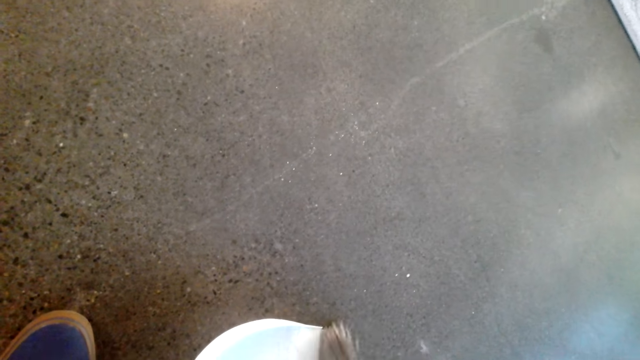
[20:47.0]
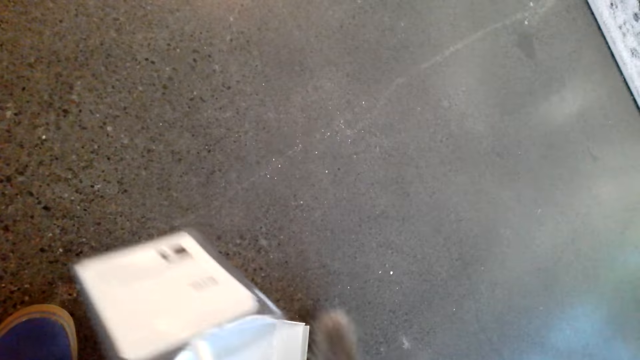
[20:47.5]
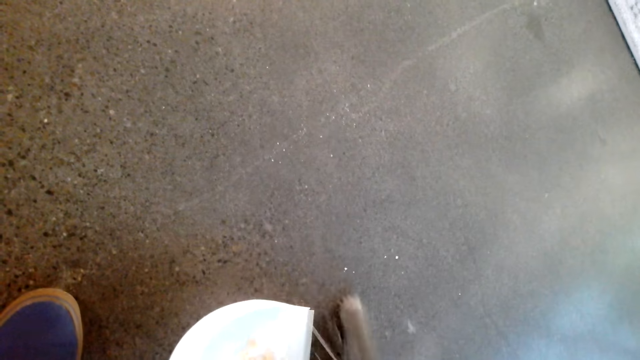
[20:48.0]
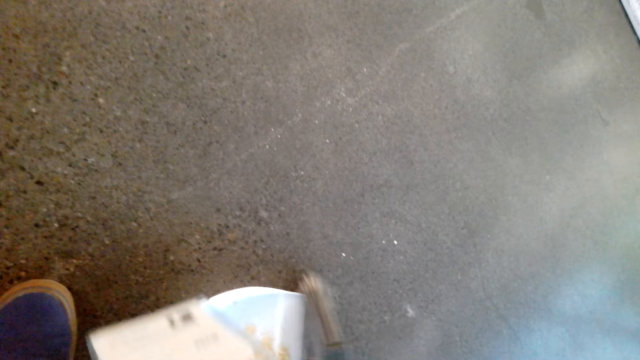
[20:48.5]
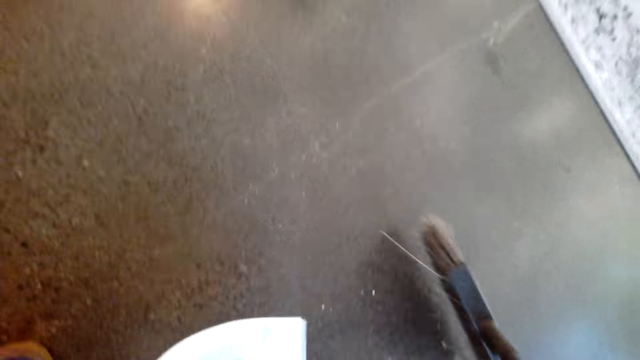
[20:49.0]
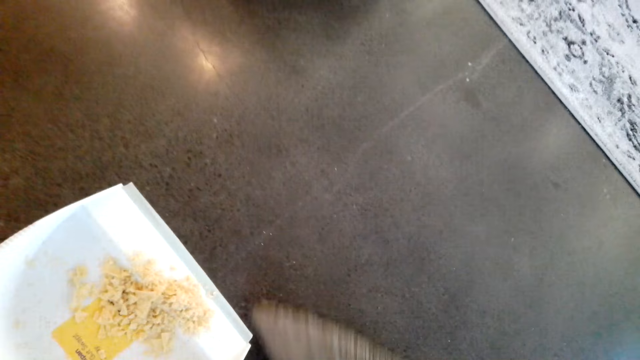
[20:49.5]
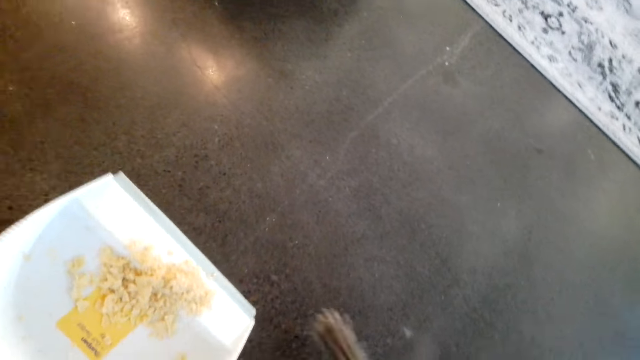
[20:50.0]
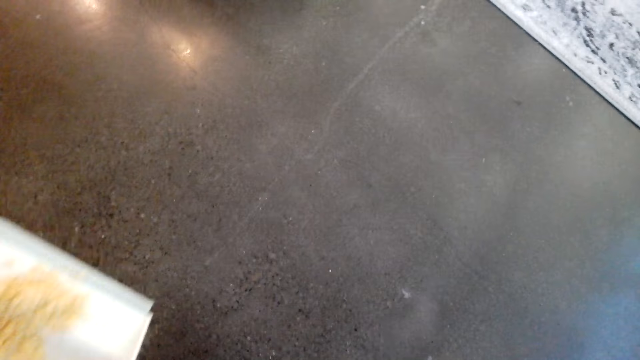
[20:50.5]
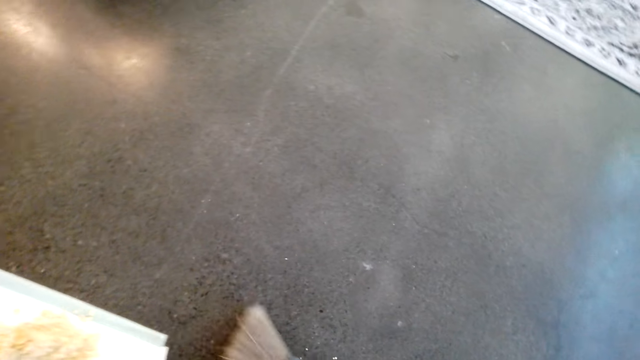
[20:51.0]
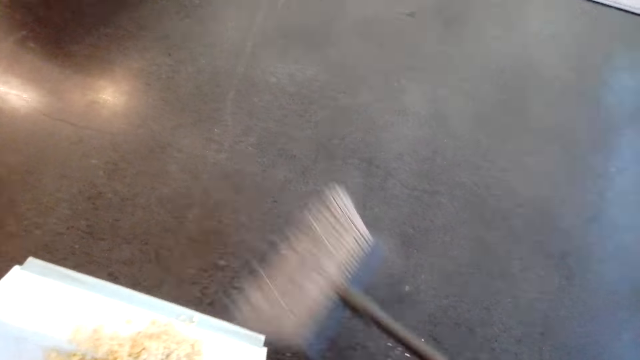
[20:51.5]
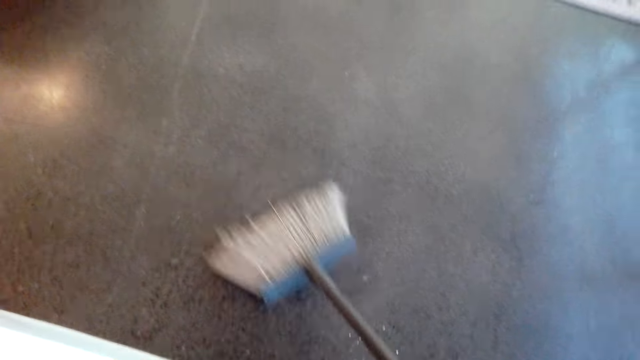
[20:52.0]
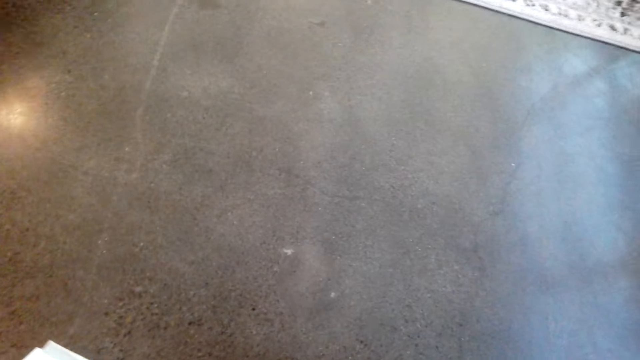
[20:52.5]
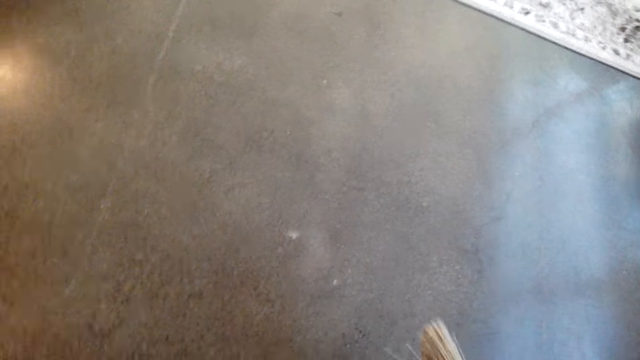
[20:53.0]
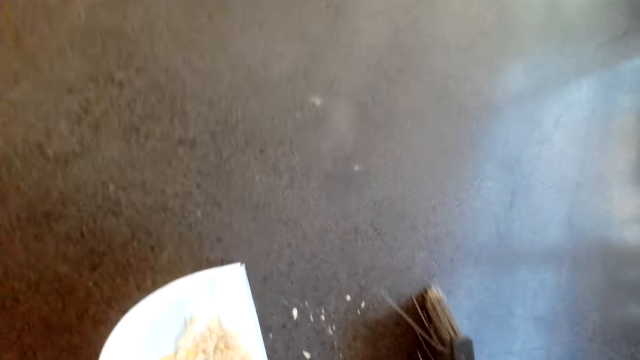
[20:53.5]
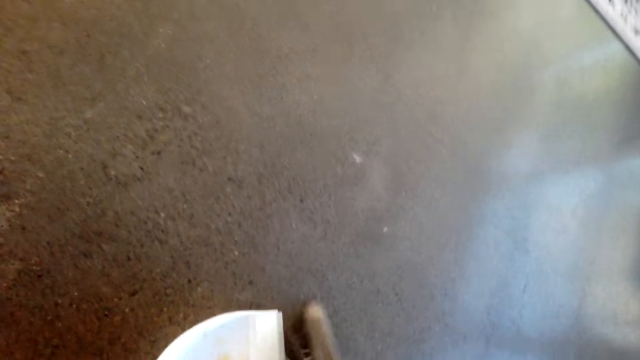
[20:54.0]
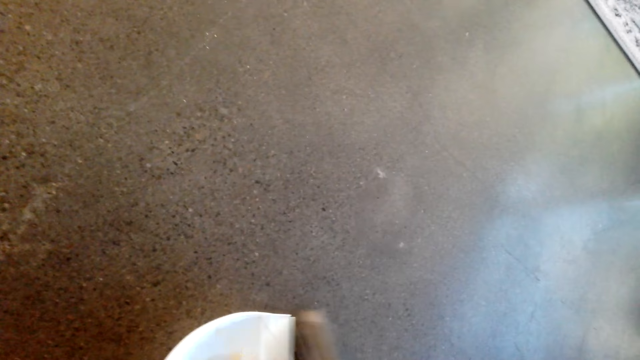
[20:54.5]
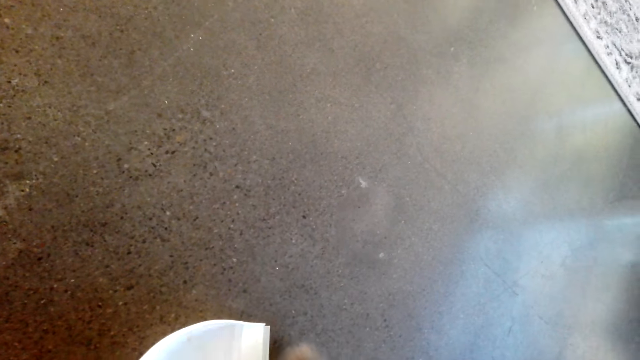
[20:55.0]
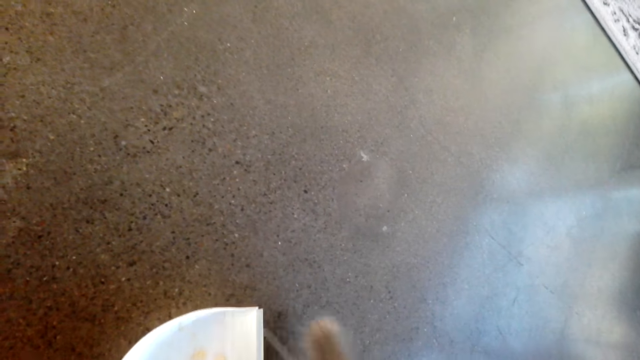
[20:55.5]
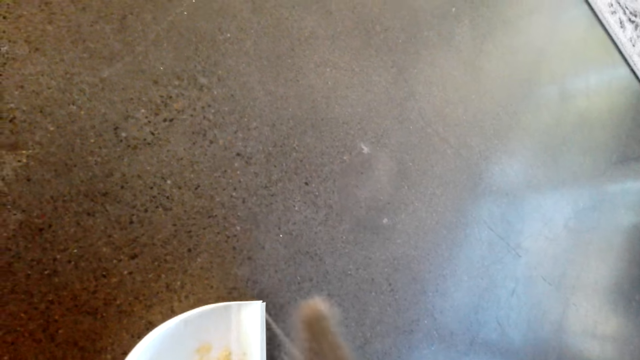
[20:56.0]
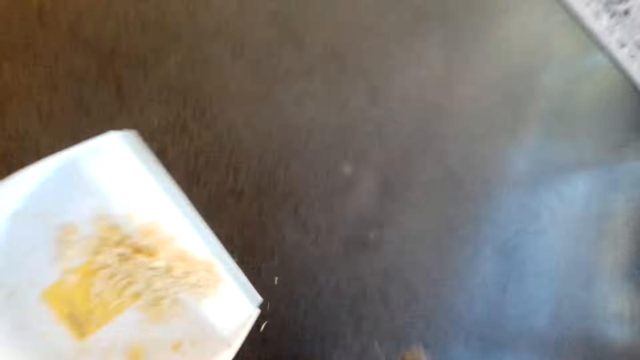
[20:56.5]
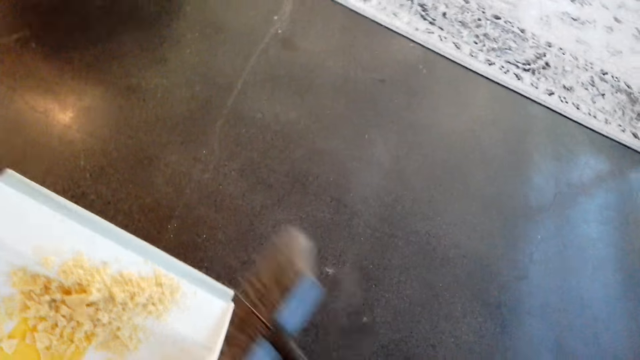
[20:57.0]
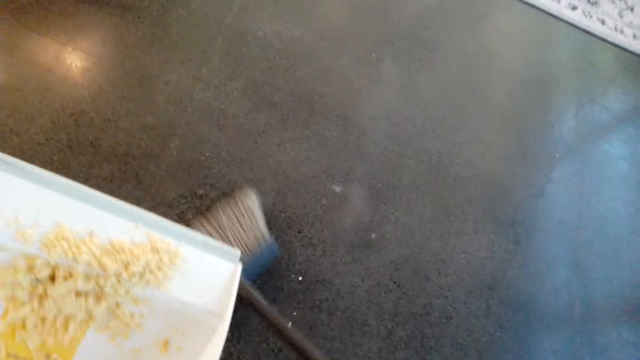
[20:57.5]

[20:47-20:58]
The camera wearer sweeps the floor.

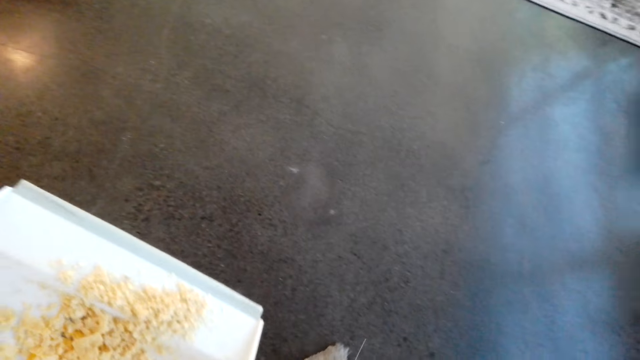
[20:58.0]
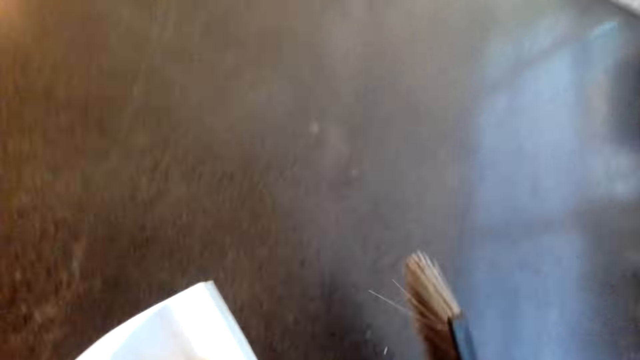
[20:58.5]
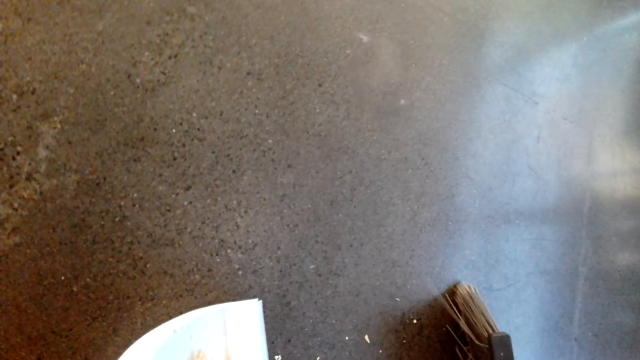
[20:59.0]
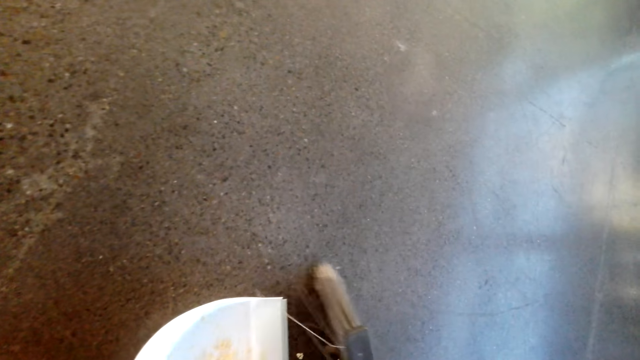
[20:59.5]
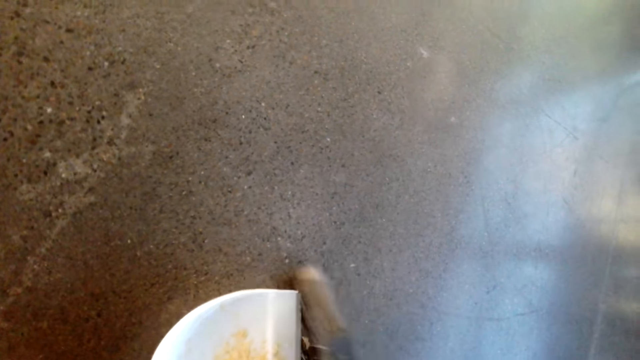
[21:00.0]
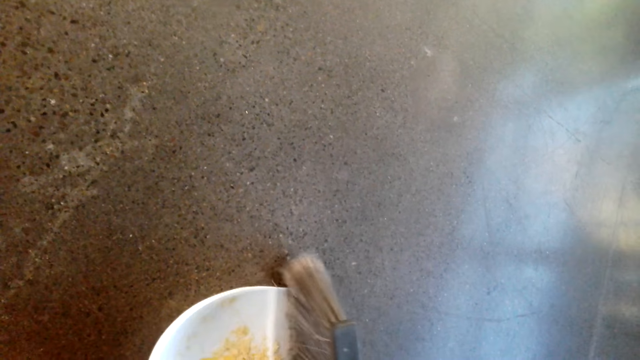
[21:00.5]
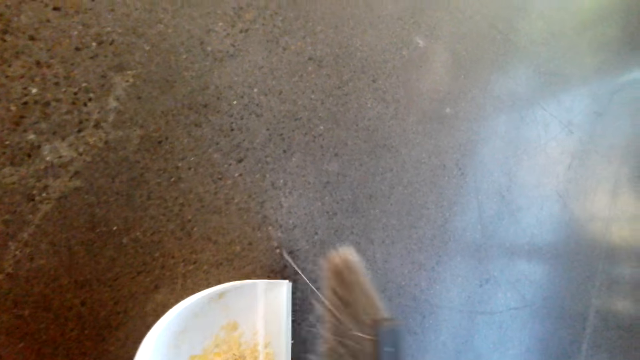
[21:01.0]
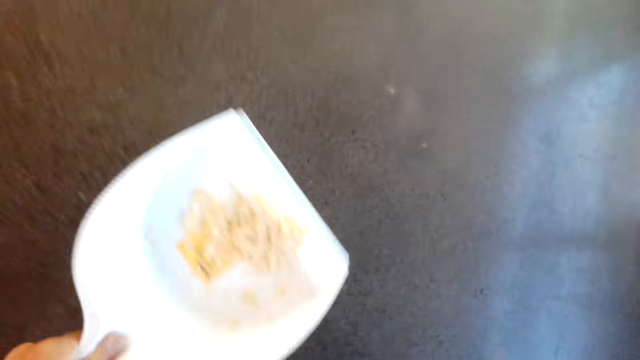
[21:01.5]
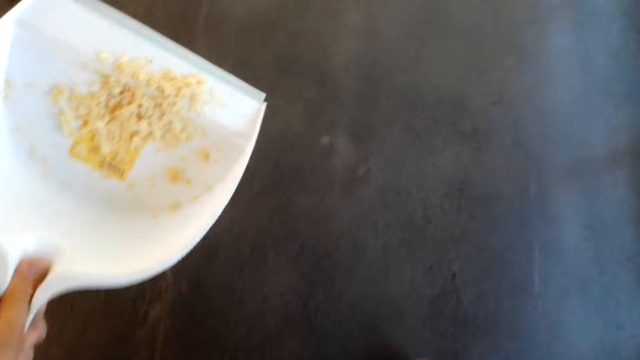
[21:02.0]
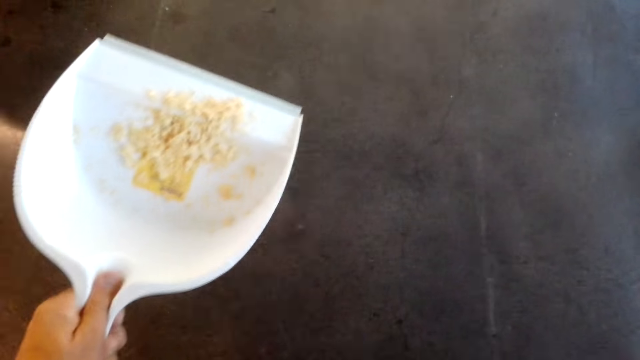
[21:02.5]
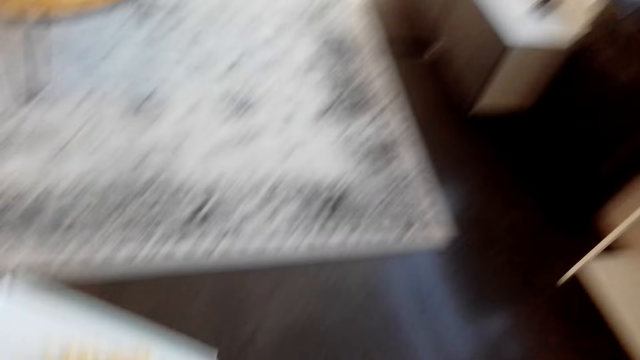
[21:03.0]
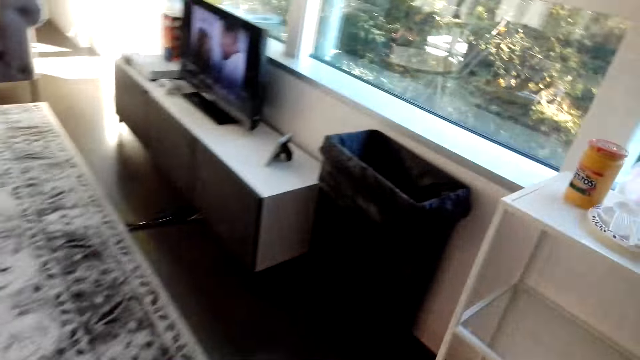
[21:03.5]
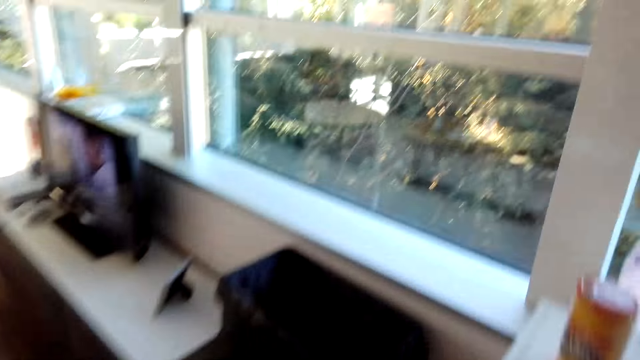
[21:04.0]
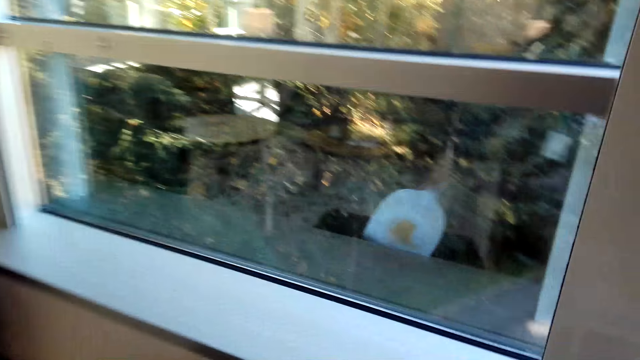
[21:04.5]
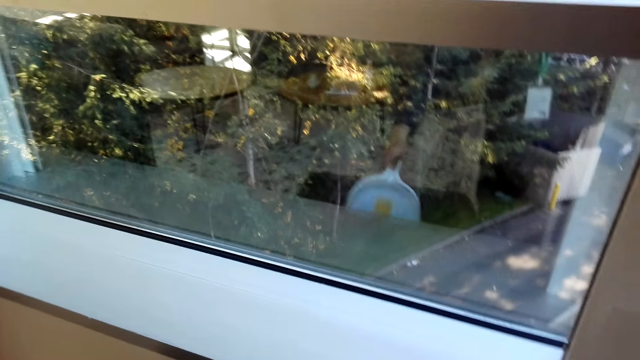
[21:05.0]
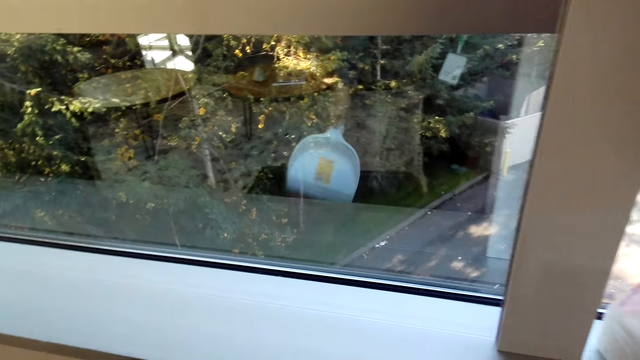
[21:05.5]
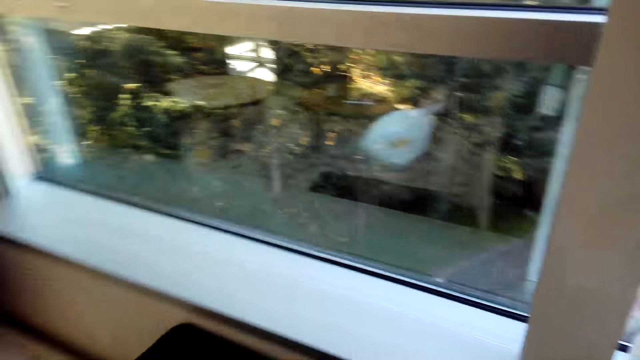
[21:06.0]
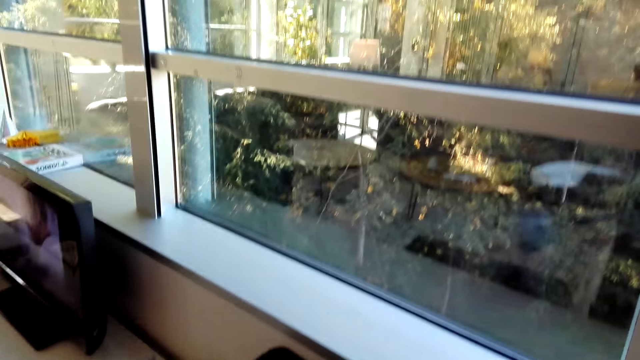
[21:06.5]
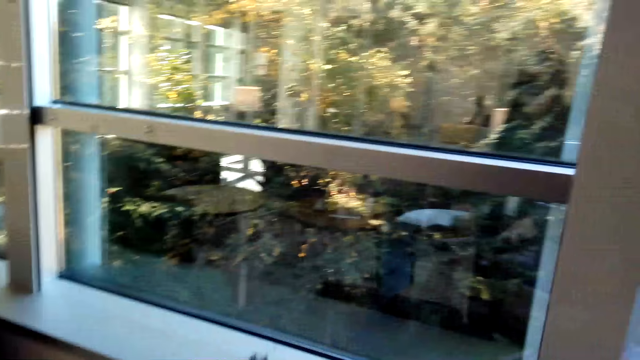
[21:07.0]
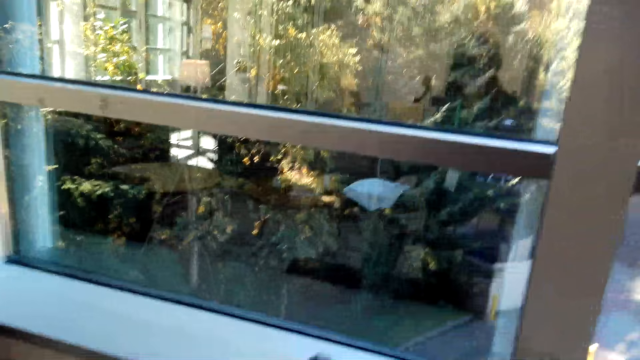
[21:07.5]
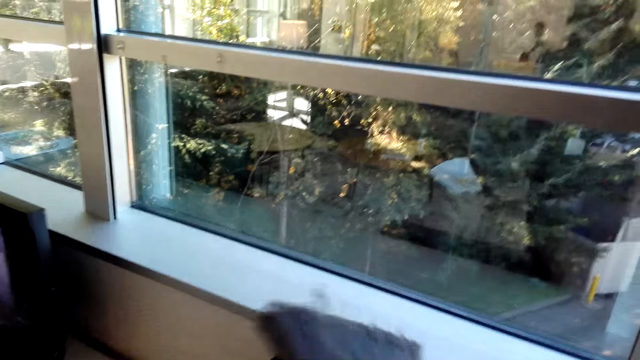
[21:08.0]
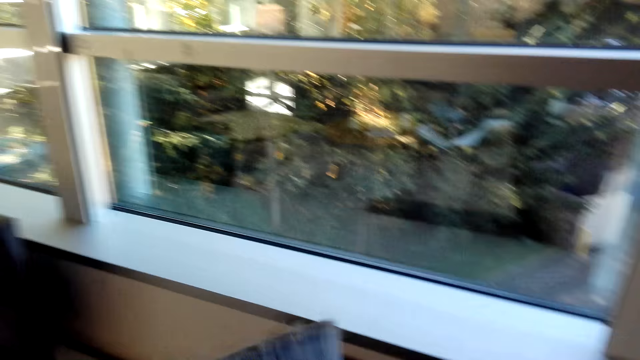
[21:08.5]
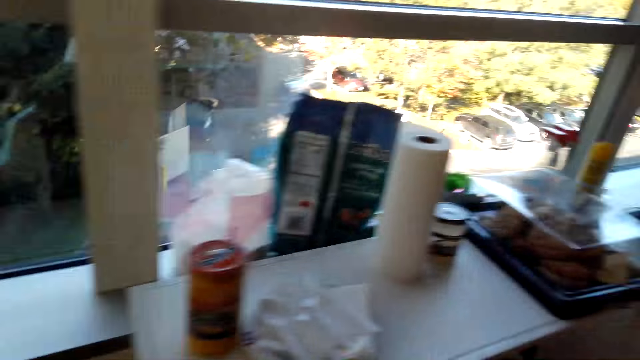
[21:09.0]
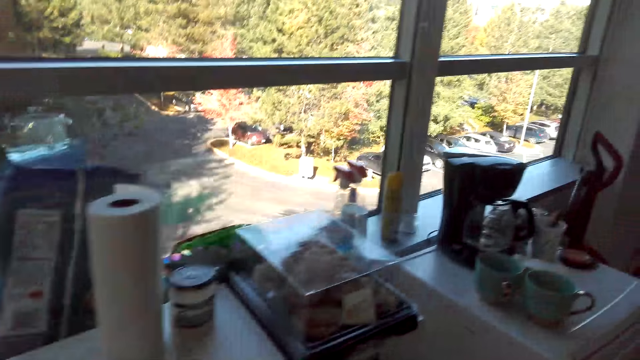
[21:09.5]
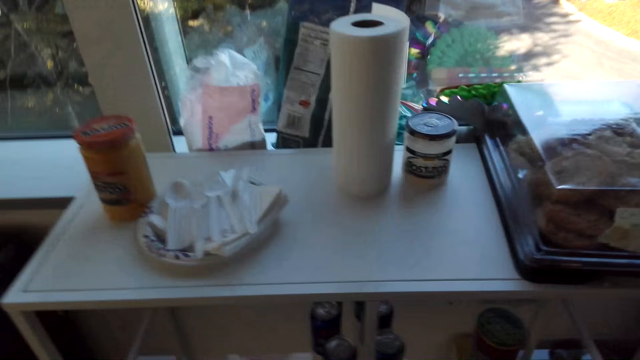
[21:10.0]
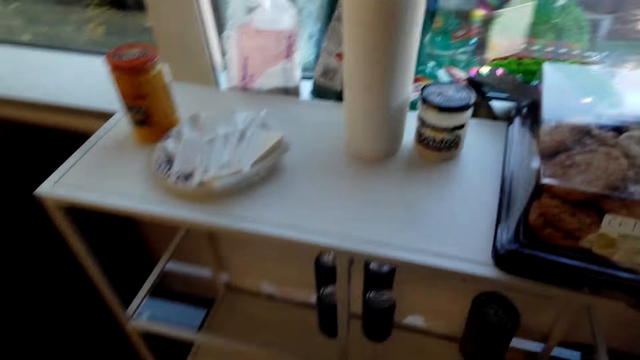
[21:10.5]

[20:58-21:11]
The camera wearer puts waste on the dustpan. They lift up the dustpan. They walk to the dustbin. They throw the dirt in the dustbin. They lift up the broom. They turn around.
